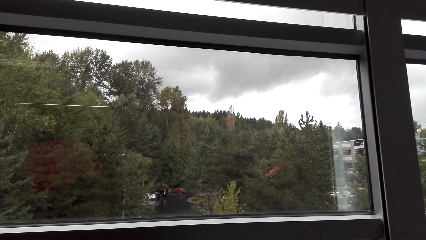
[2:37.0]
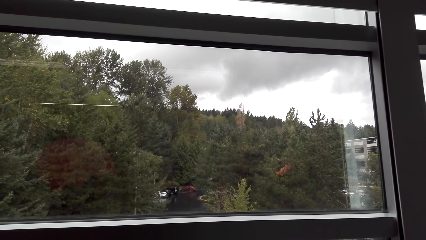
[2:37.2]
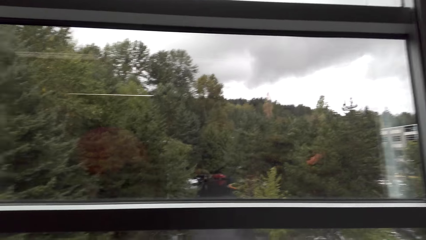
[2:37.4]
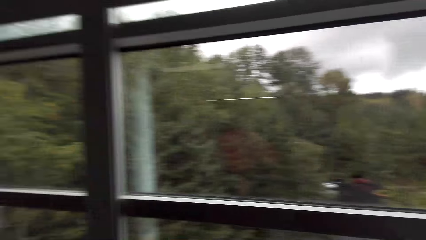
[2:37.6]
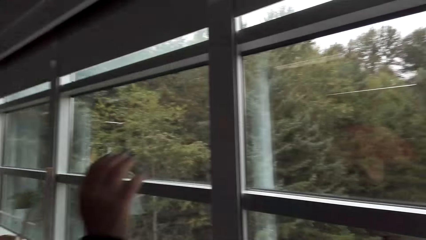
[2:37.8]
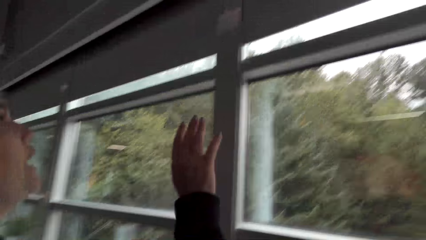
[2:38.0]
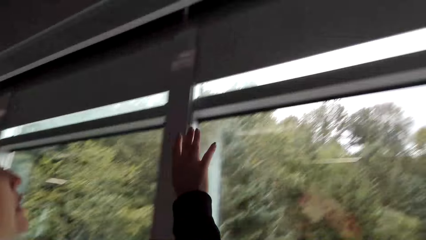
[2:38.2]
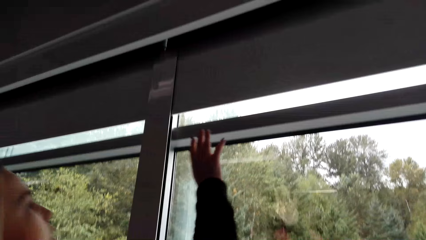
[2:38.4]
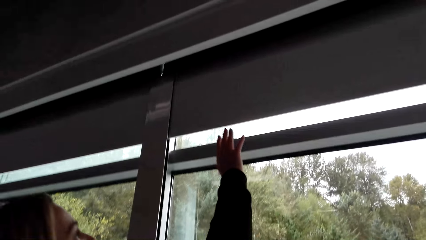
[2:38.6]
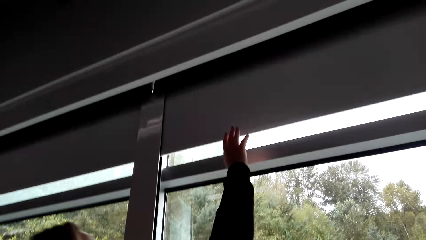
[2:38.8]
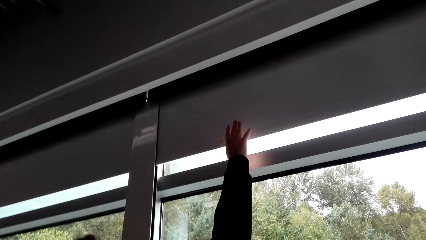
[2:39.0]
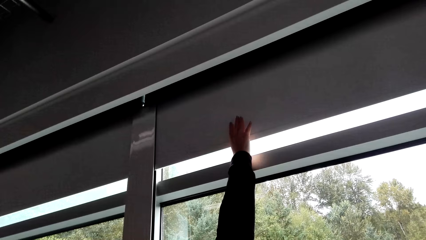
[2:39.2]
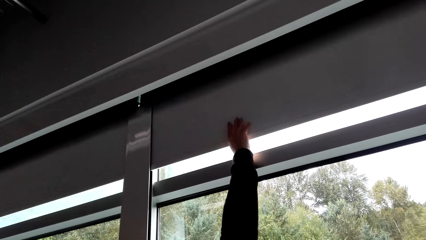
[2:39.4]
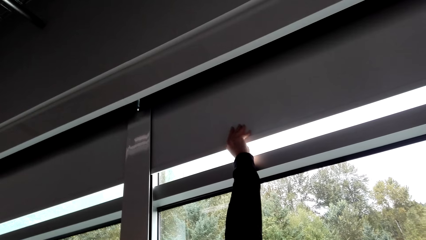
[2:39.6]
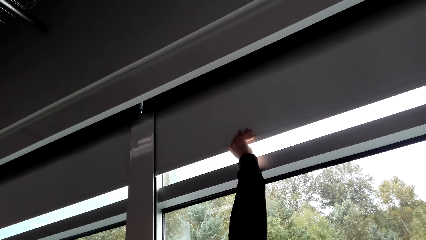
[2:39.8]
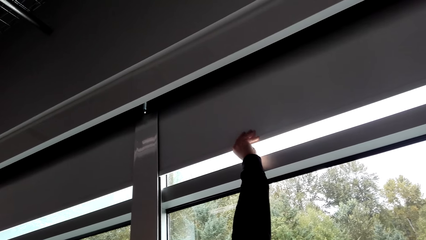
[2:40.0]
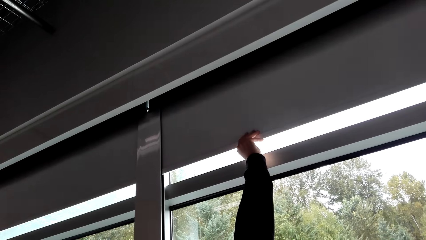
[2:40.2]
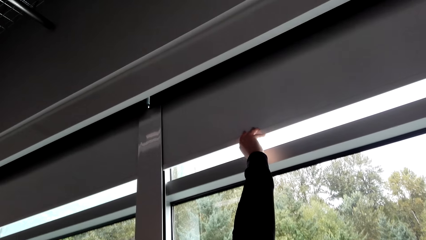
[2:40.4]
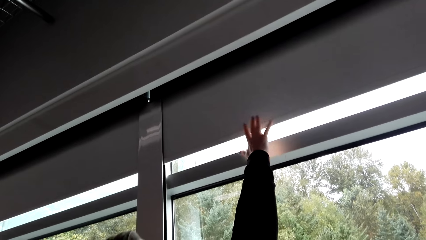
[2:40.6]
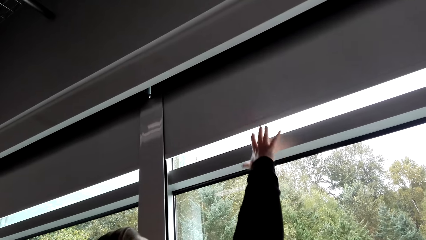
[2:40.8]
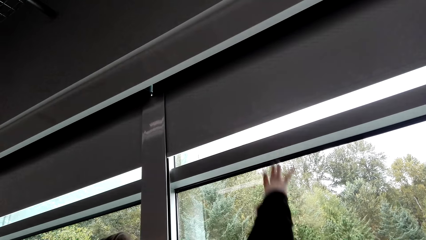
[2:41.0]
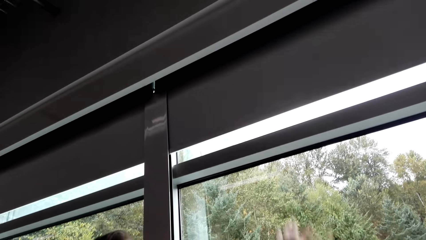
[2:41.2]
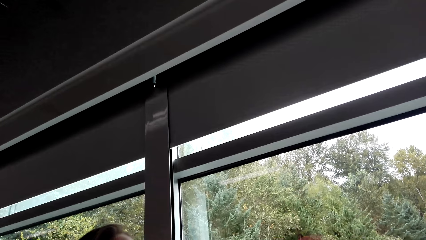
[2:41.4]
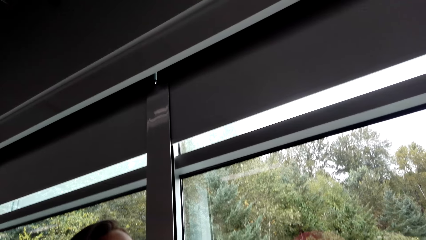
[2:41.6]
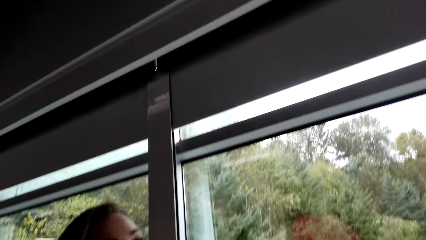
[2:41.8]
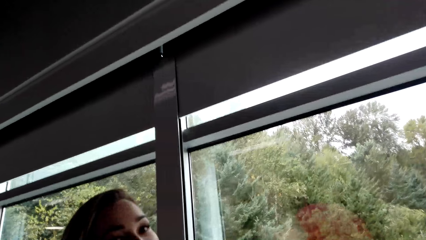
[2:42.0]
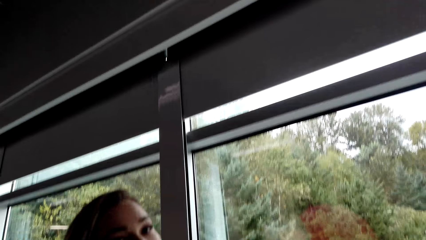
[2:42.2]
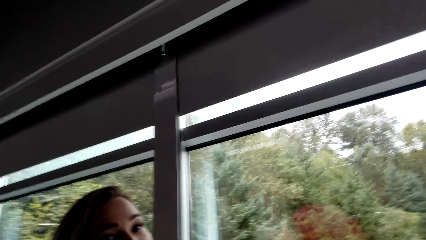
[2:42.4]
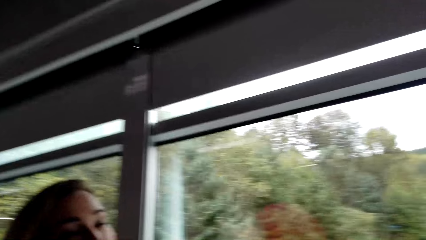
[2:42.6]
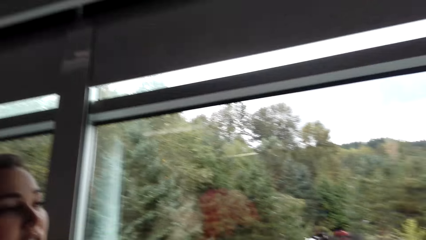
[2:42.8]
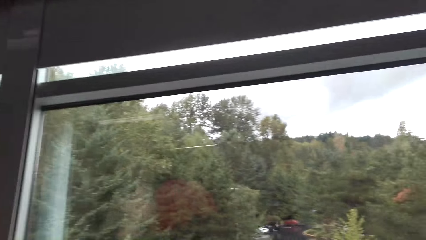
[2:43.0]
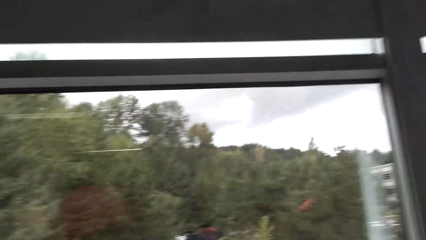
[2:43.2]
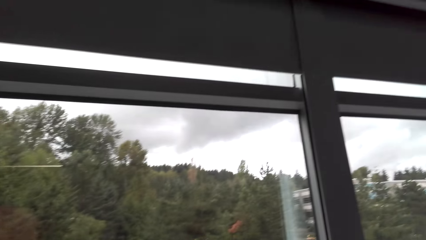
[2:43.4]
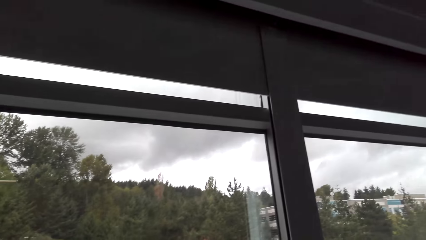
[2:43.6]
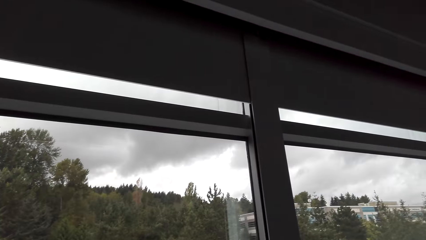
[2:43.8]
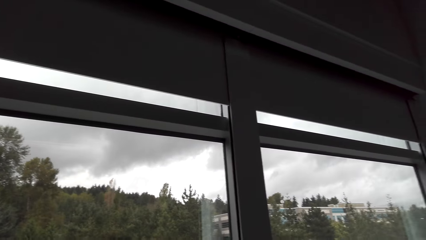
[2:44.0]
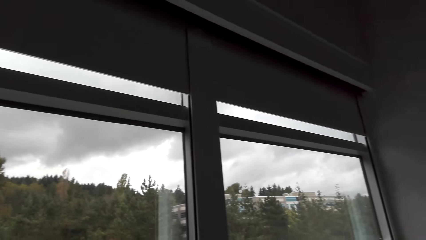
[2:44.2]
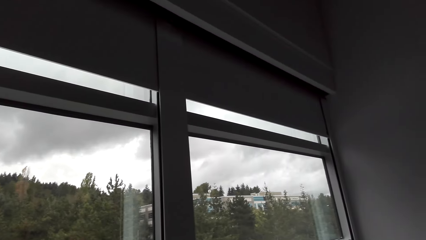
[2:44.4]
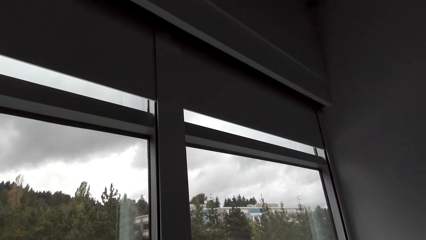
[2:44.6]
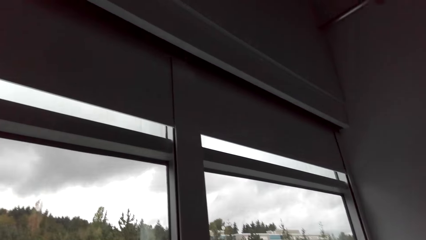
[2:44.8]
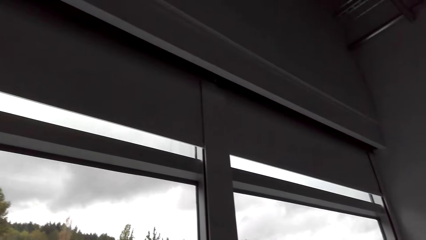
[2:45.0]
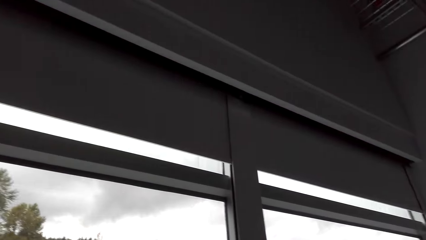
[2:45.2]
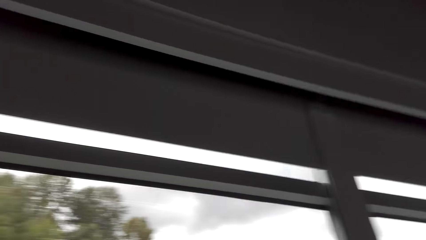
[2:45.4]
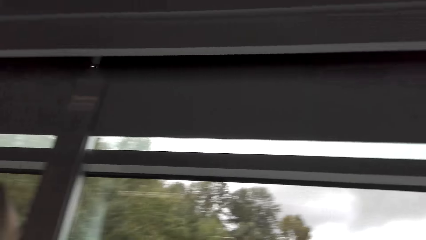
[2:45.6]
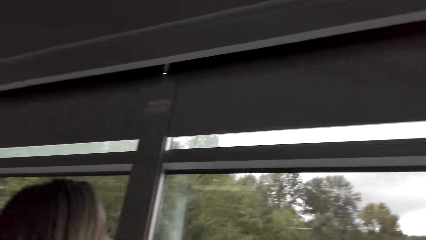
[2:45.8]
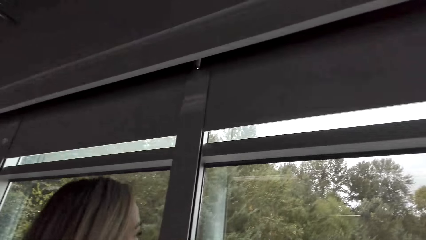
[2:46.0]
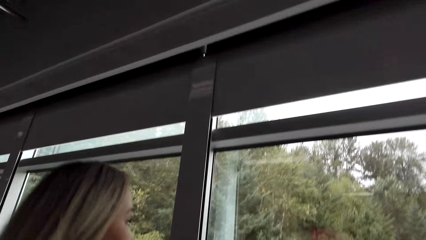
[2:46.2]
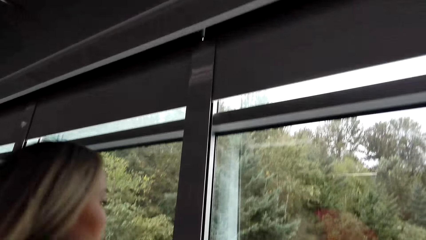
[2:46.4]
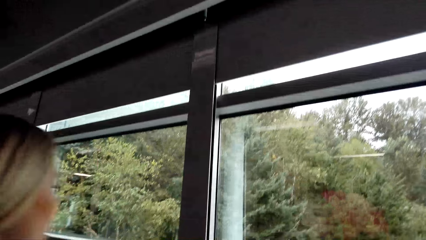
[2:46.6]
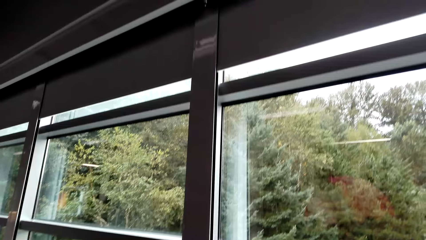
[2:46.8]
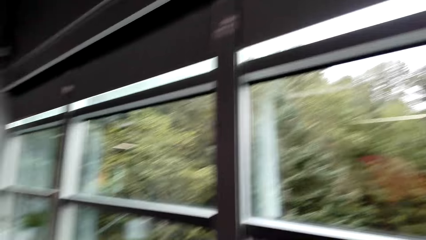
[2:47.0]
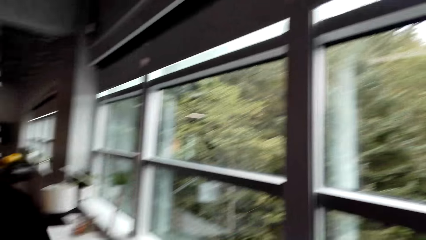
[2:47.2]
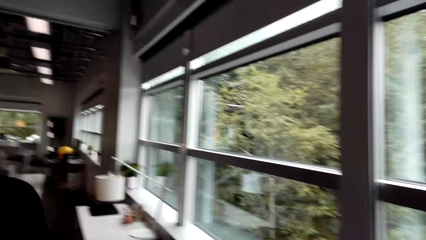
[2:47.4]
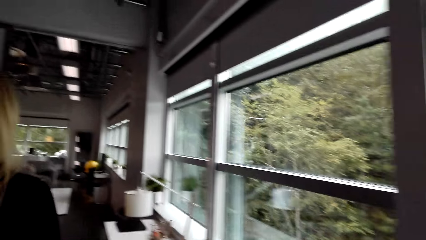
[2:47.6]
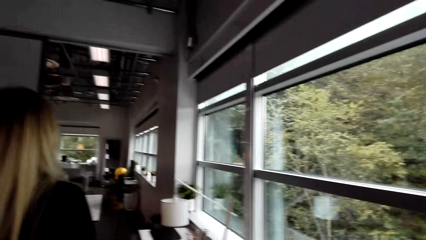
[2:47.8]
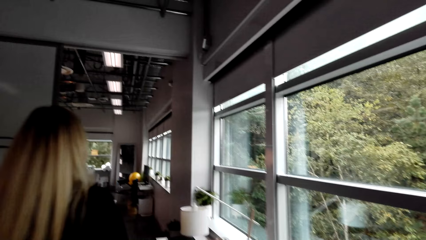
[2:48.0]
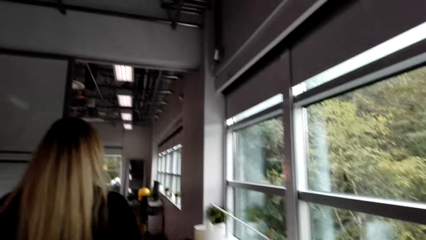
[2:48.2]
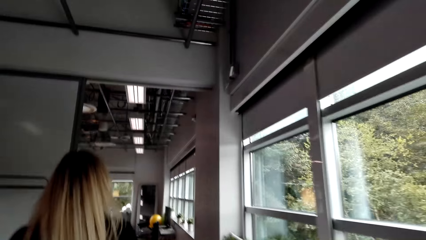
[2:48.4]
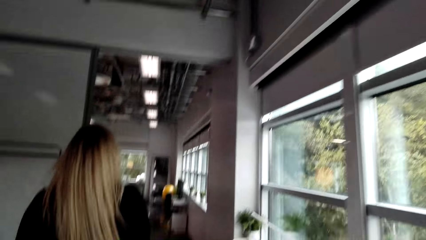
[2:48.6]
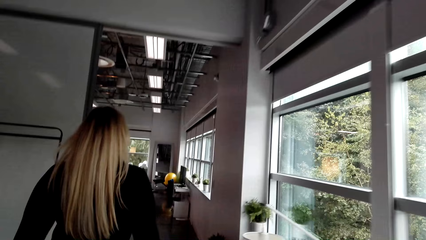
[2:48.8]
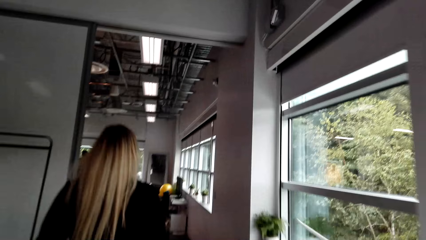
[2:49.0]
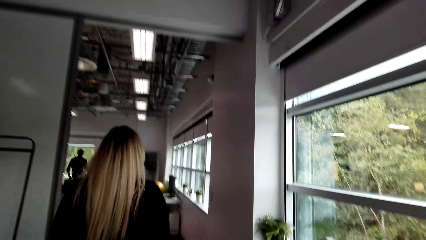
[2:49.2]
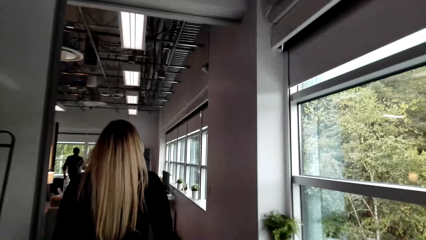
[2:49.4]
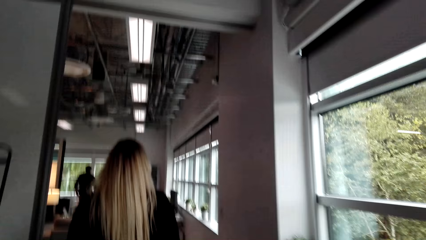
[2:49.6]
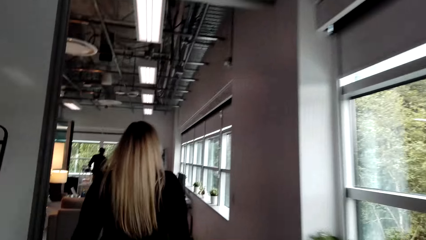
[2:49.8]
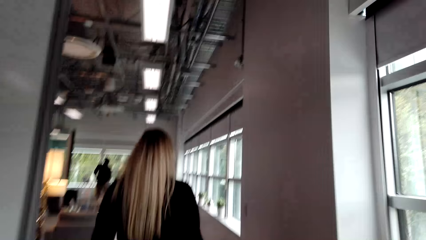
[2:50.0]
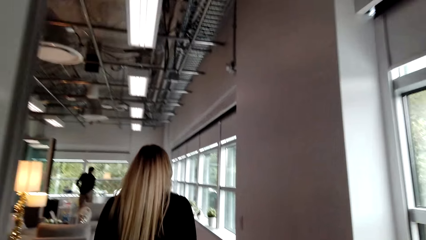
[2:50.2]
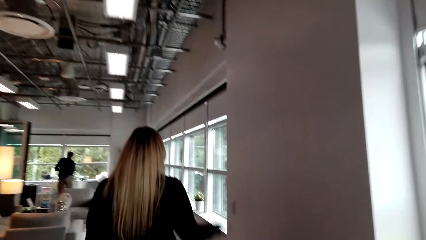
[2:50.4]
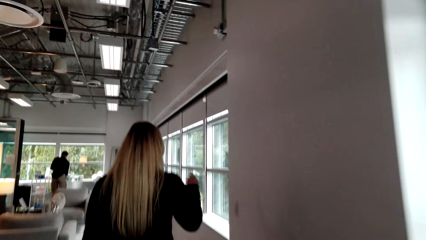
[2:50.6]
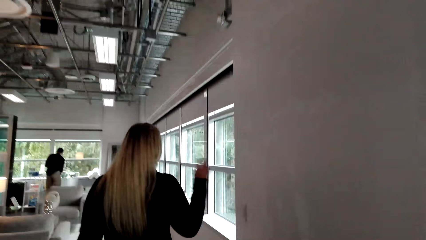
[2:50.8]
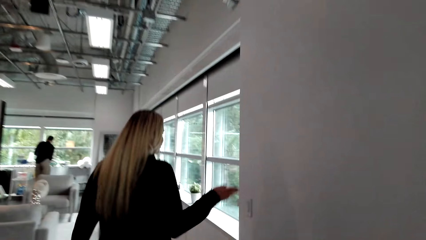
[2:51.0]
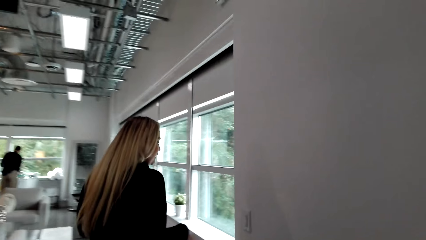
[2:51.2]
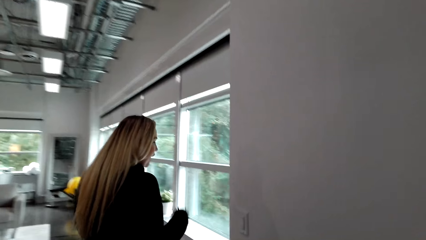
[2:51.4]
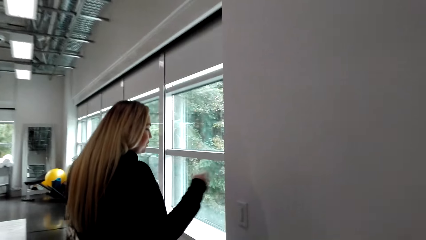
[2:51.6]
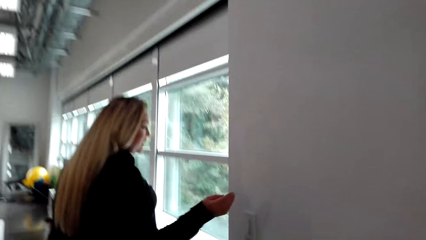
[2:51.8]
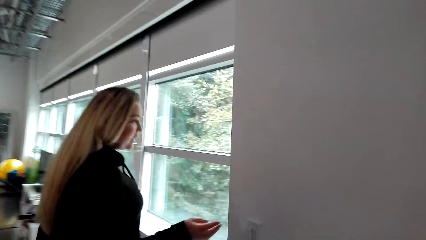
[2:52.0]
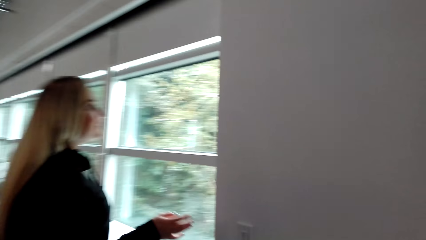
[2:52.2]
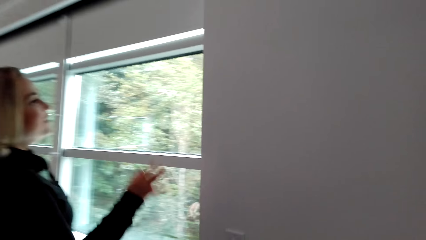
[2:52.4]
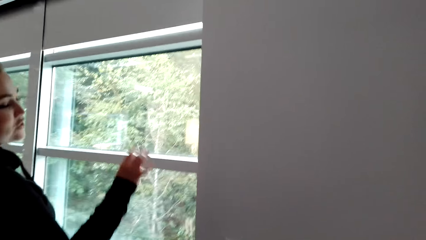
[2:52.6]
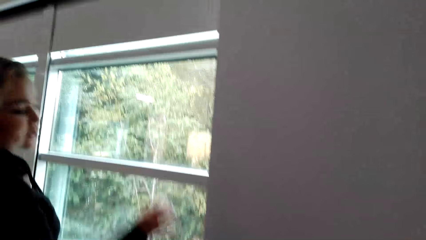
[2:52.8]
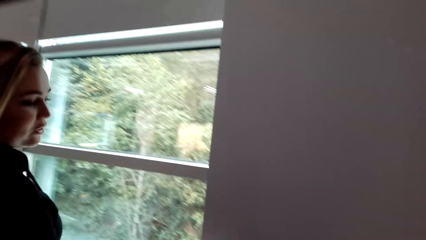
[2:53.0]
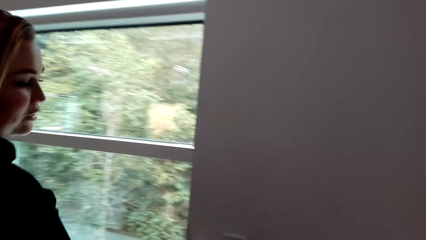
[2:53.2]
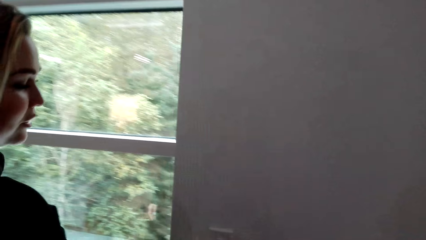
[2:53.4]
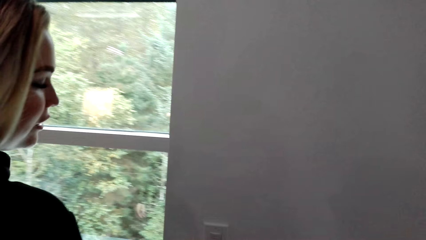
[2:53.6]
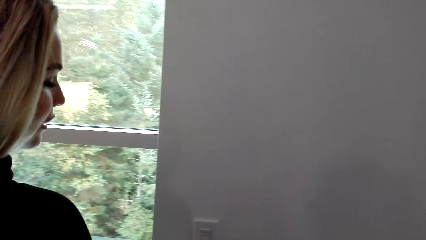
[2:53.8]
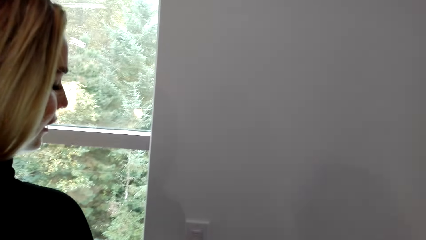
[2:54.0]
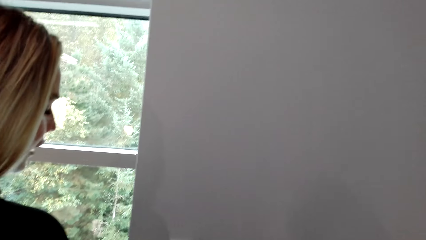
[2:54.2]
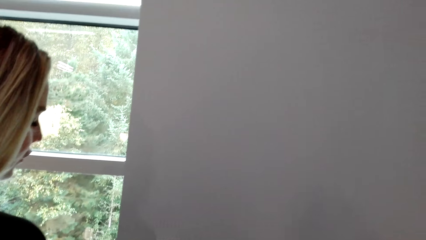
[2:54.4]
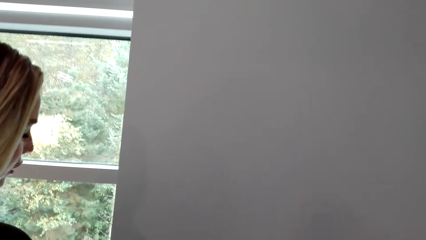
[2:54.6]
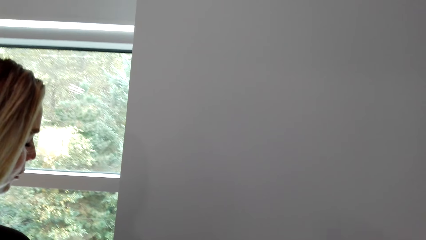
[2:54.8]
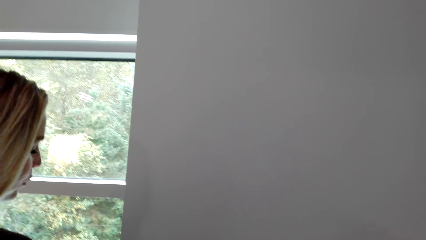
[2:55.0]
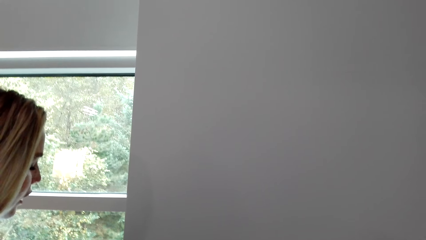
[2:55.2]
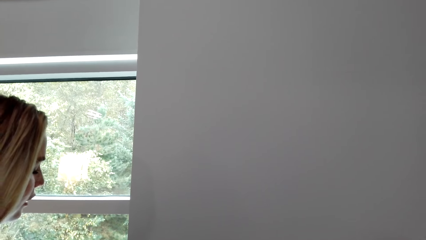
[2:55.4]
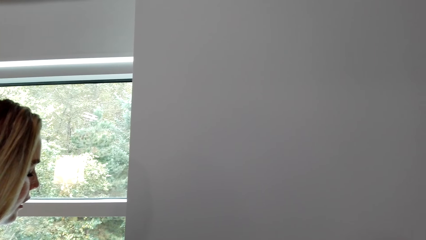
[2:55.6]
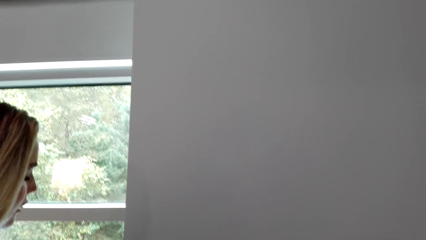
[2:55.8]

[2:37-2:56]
A woman touches the window frame. The camera wearer looks at the window. The woman walks in the house. The camera wearer walks in the room. The woman shows the camera wearer the wall.
